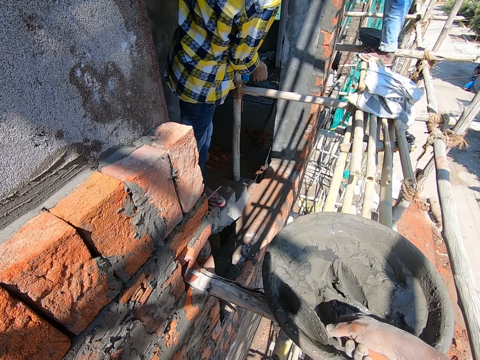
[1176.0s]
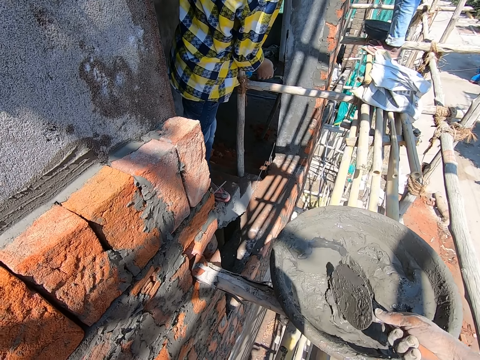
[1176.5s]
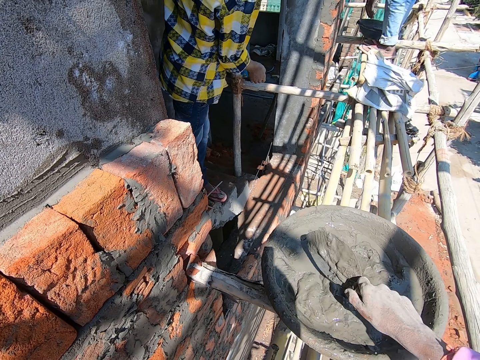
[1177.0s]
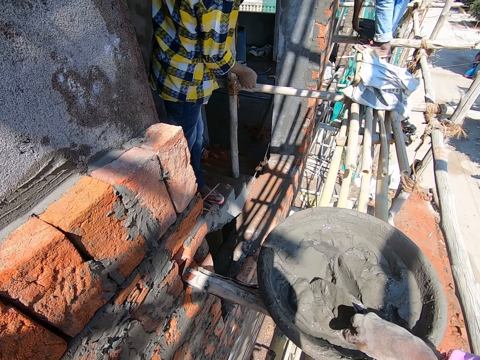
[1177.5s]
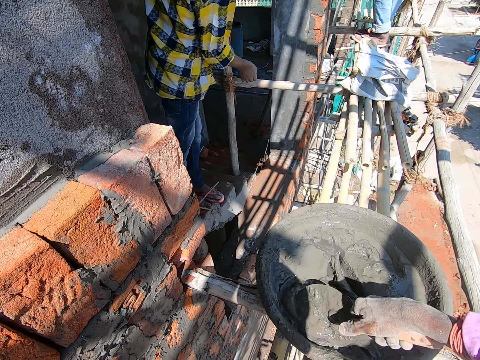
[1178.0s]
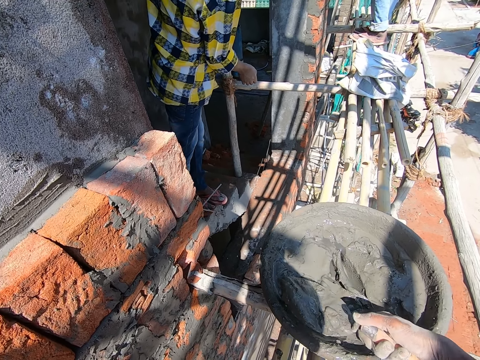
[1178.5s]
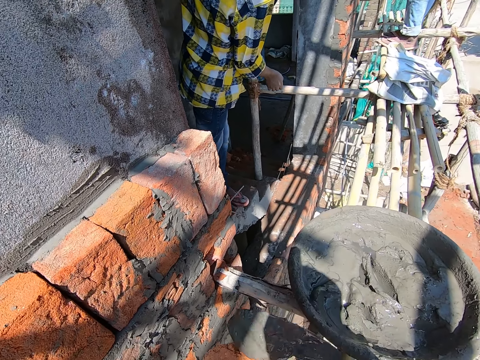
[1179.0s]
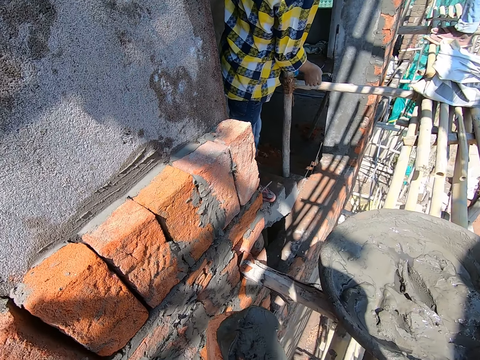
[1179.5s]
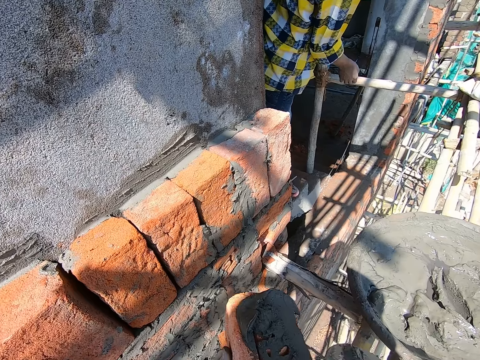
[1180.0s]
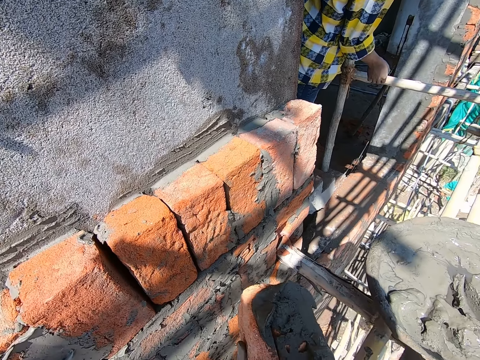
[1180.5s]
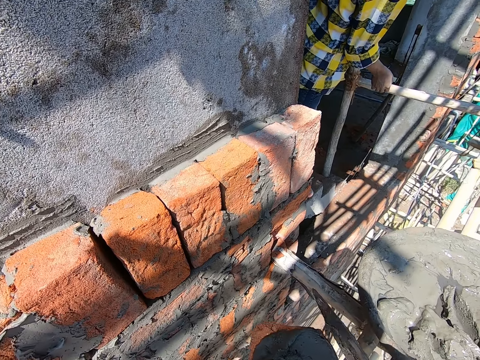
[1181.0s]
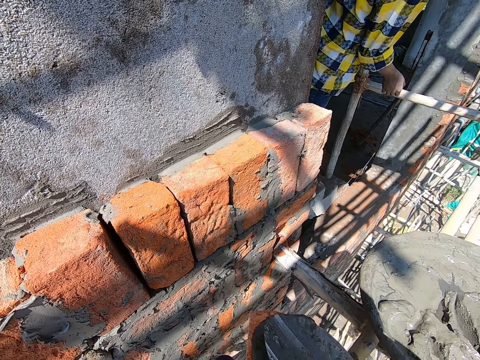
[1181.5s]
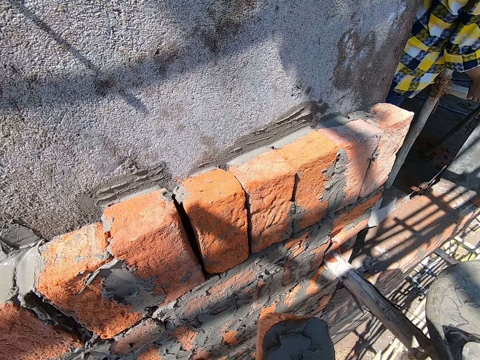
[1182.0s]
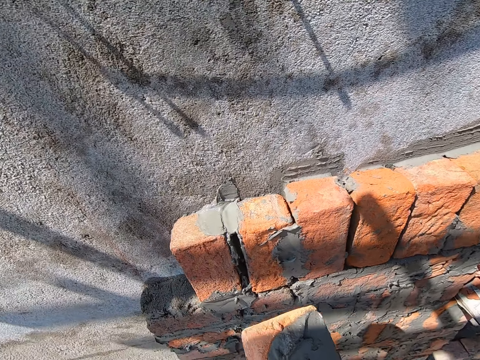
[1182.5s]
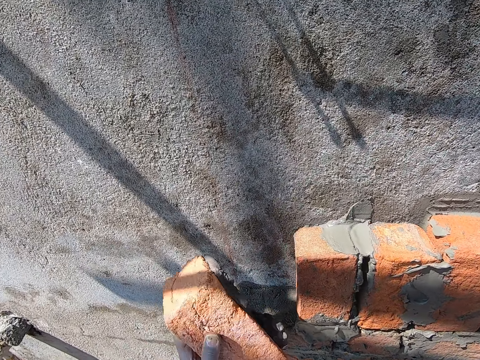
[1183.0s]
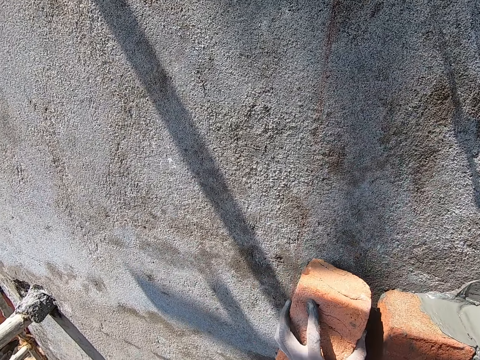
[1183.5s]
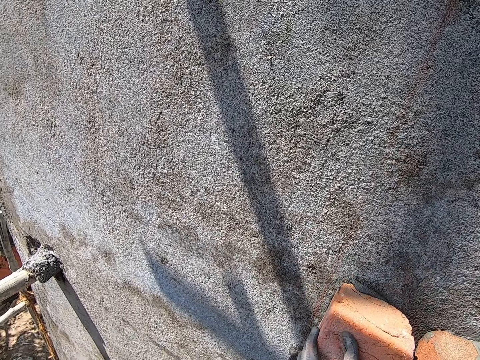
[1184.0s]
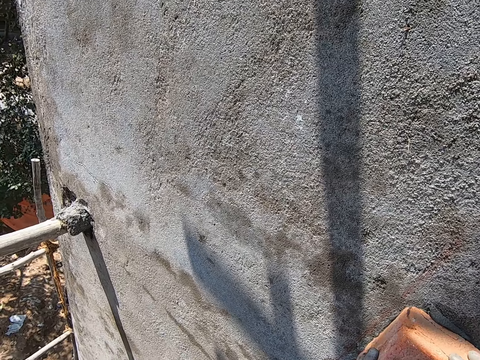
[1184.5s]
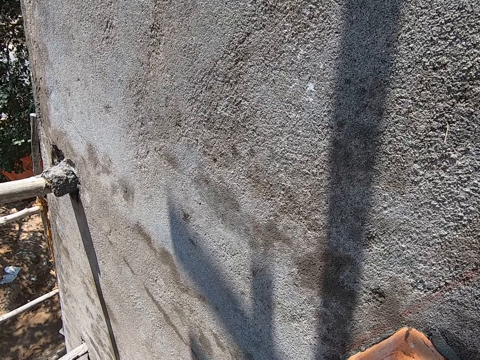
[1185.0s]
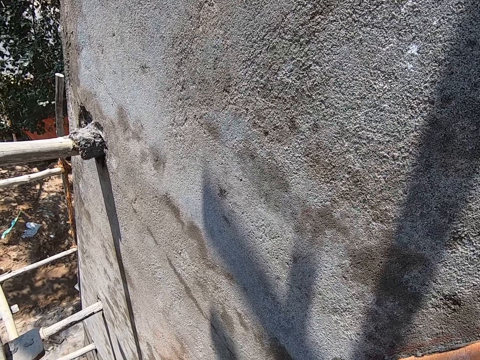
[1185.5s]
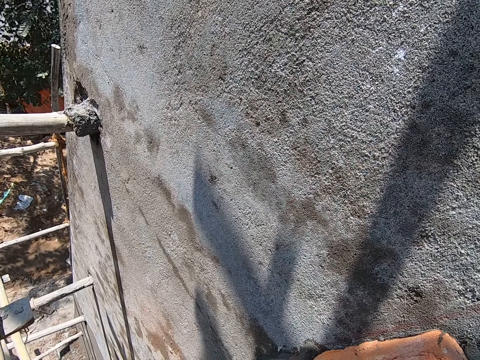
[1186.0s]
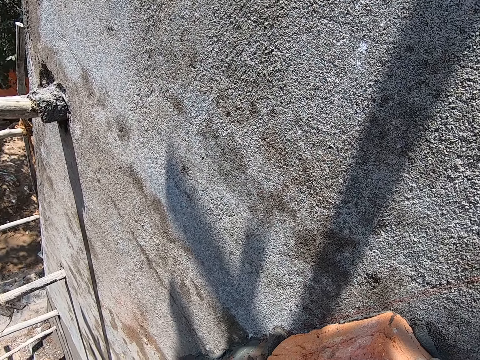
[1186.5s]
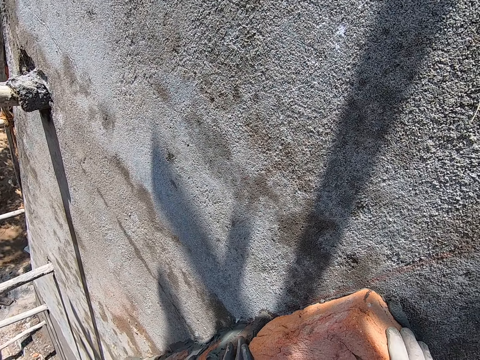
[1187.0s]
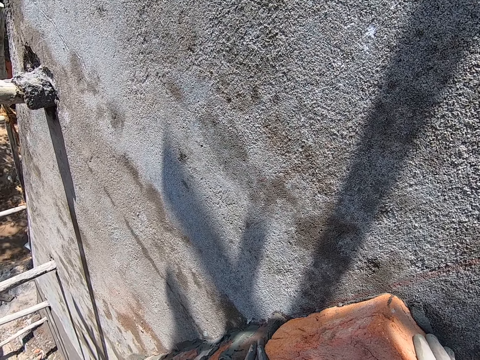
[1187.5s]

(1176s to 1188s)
A man carries the head pan of cement mortar on the scaffold board with his left hand. The camera wearer scoops cement mortar from the head pan of cement mortar on the scaffold board with the brick trowel in his right hand. He applies the cement mortar with the brick trowel in his right hand on the brick in his left hand. He attaches the brick in his left hand to the wall. He adjusts the brick on the wall with both hands.

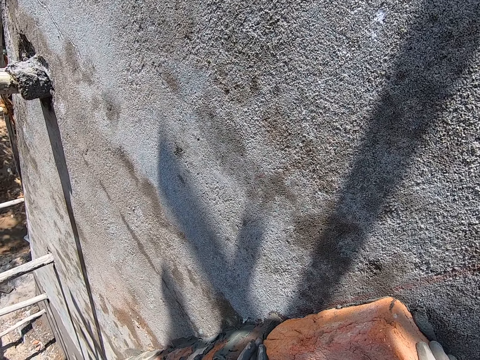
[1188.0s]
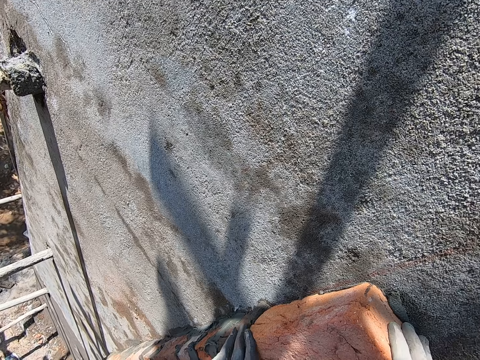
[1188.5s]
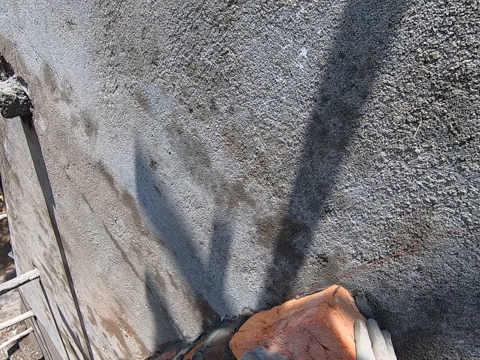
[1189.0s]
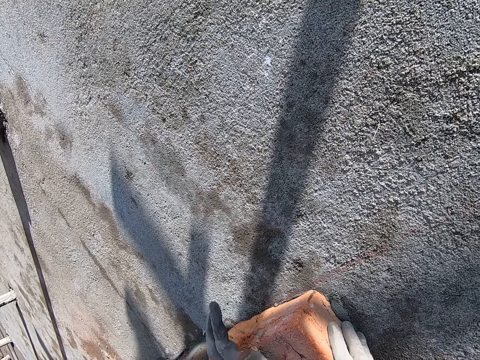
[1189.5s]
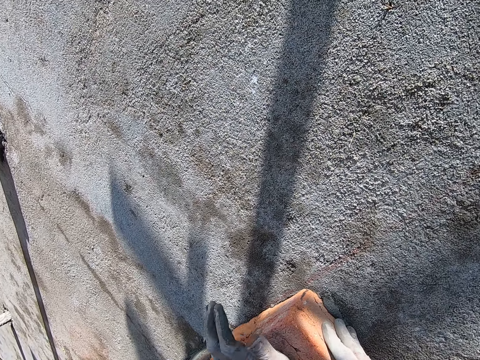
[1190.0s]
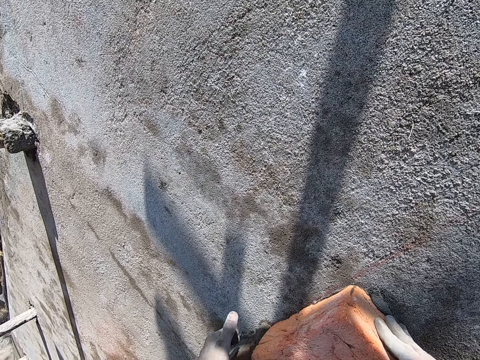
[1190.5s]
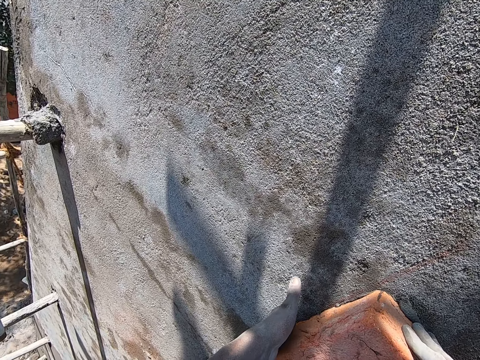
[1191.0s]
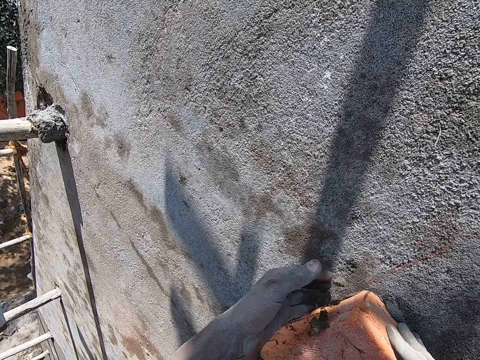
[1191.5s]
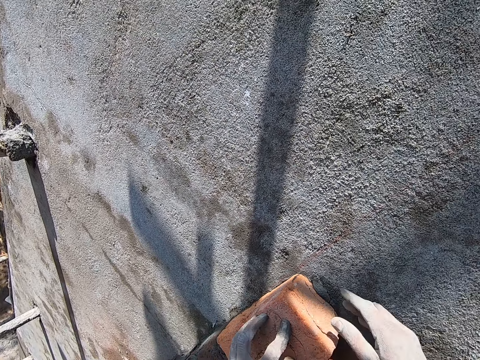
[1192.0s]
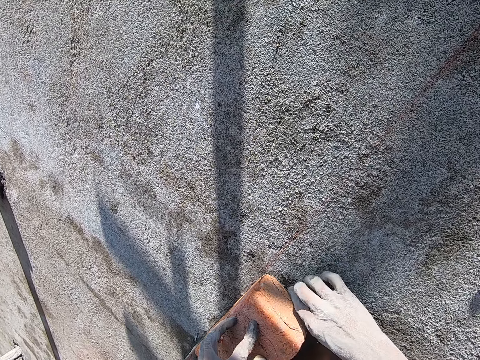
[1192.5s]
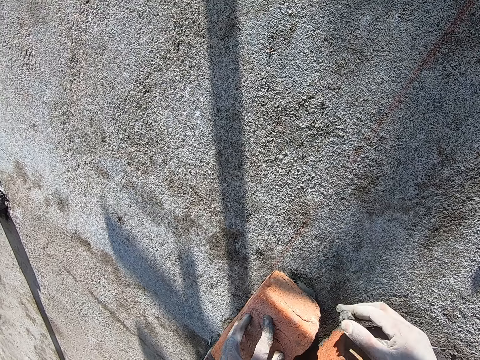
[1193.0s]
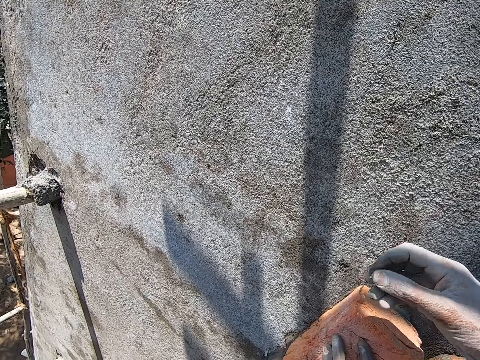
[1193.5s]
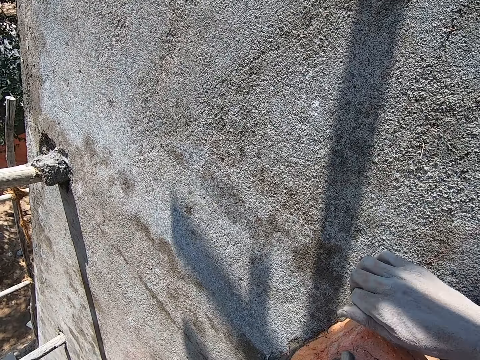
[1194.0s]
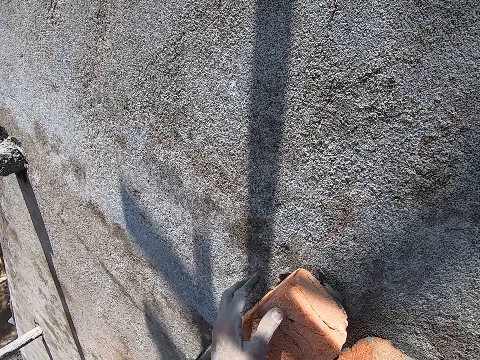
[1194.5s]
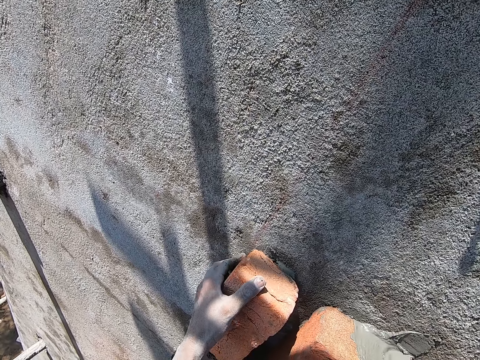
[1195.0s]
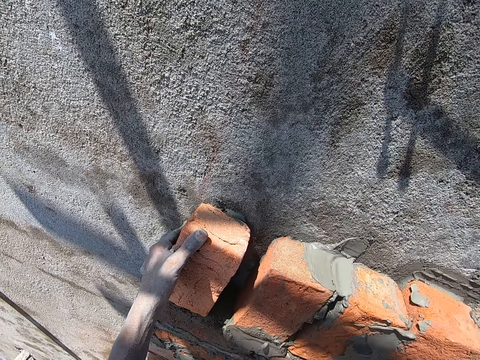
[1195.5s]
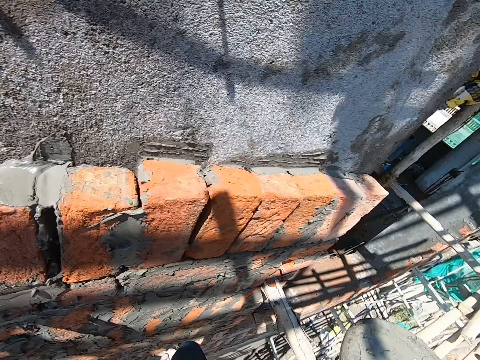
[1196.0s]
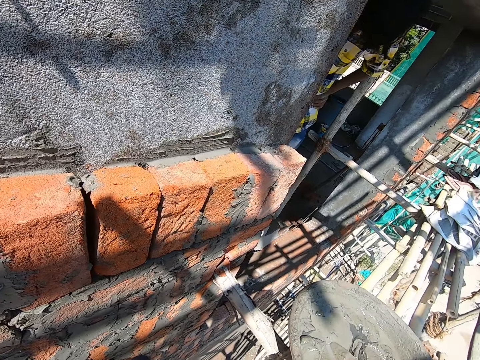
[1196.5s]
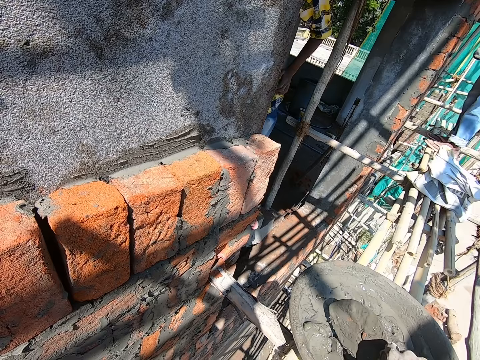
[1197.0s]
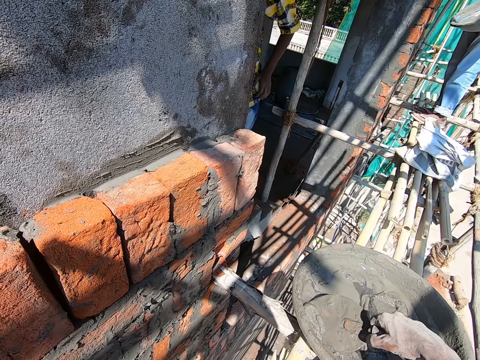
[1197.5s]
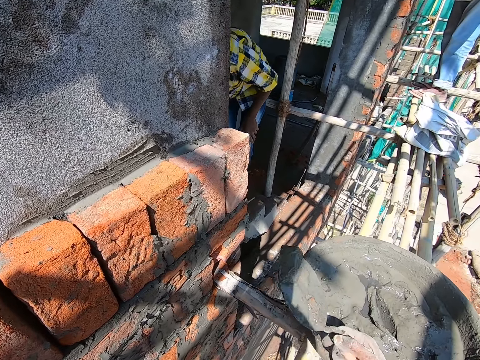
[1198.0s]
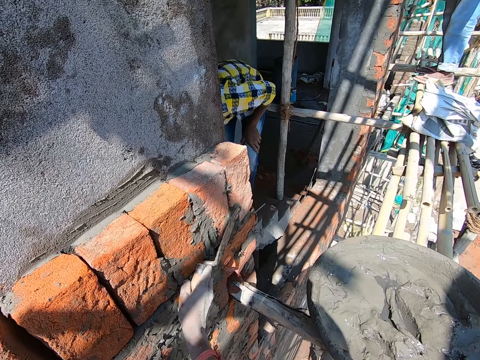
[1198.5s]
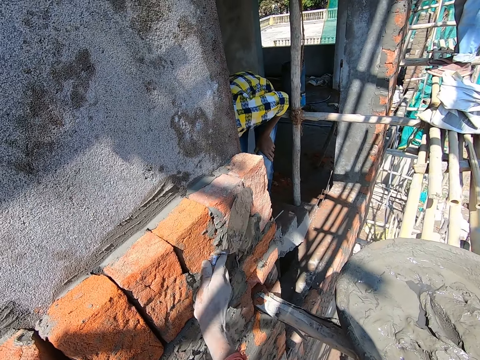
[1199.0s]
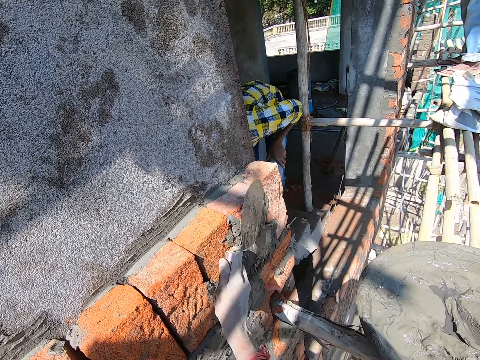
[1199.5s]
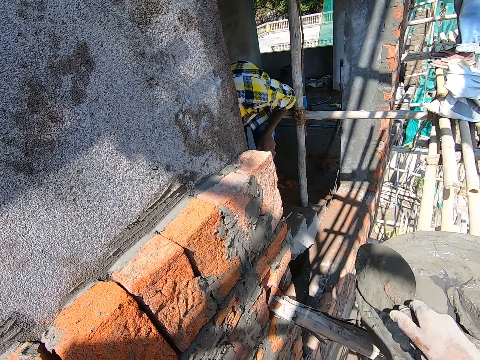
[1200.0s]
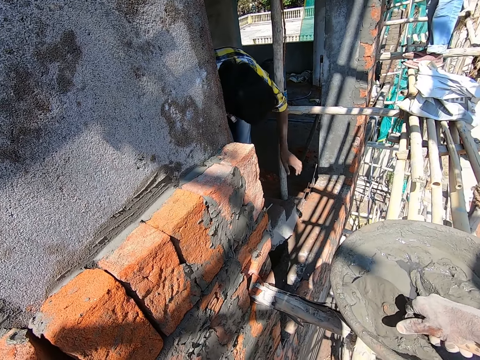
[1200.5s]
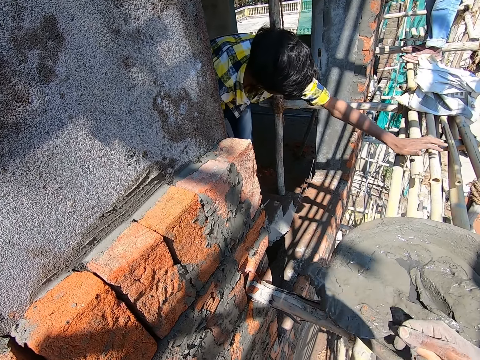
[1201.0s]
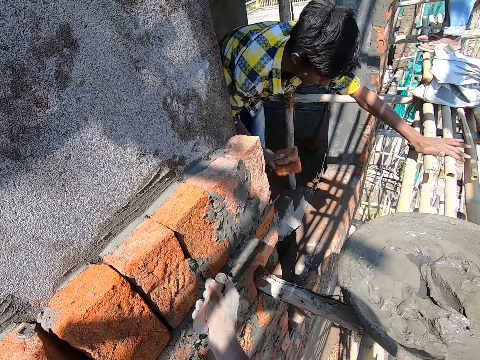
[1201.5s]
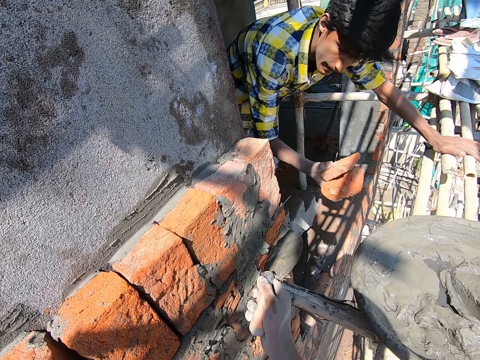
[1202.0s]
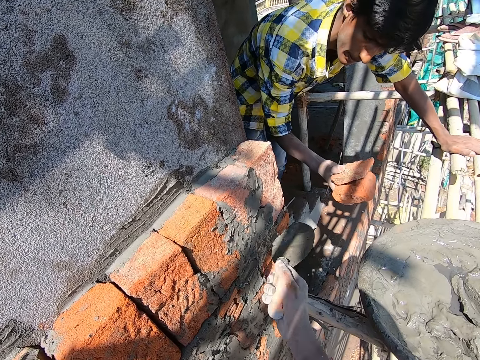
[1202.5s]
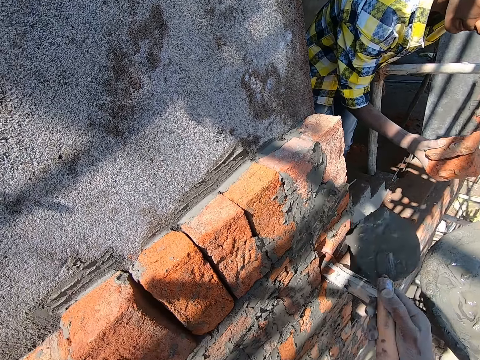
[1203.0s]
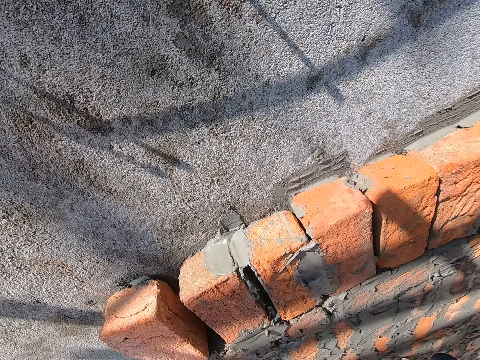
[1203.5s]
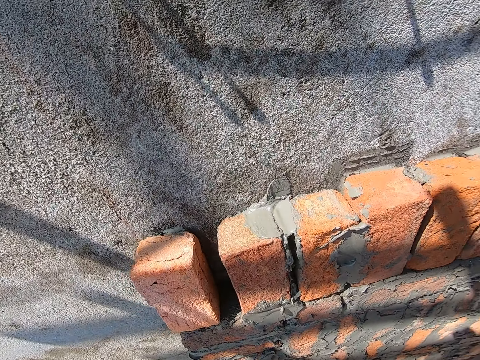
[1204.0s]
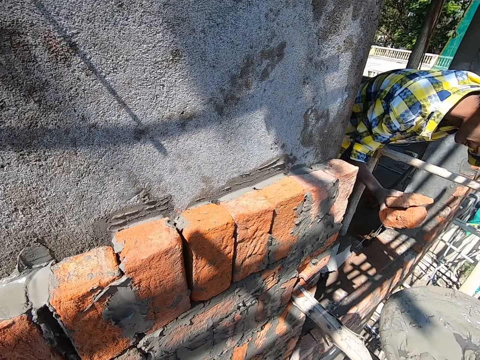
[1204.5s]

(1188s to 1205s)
The camera wearer hits the brick on the wall with his left hand. He scrapes the cement mortar beneath the brick on the wall with his left hand. He scoops the mortar. He scrapes the cement mortar beneath the brick on the wall with his right hand. He holds the mortar. He converses with a man. He looks around. He scoops cement mortar from the head pan of cement mortar on a scaffold board with the brick trowel in his right hand. He applies cement mortar on the wall with the brick trowel in his right hand. The man picks bricks from the floor with his right hand. The camera wearer scoops the mortar with the trowel. The man holds the scaffold board with his left hand. The camera wearer applies the mortar on the wall.
